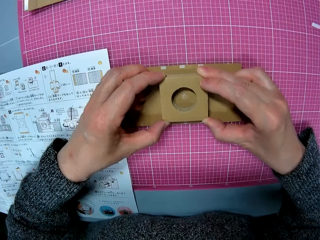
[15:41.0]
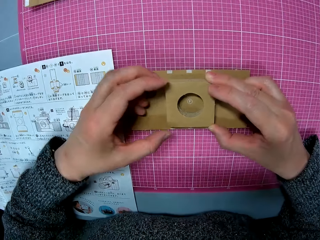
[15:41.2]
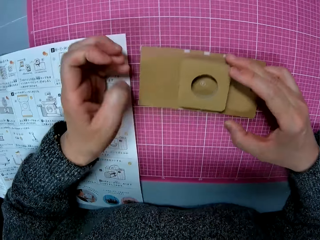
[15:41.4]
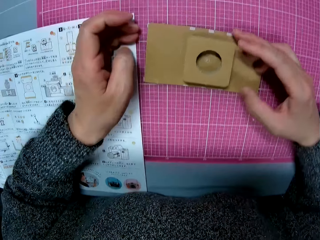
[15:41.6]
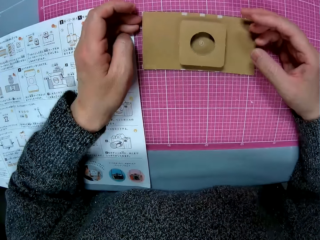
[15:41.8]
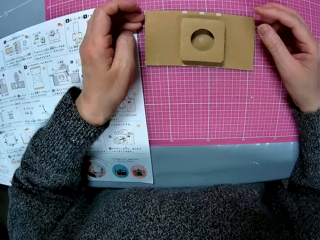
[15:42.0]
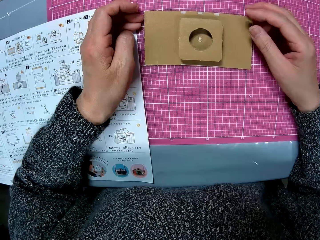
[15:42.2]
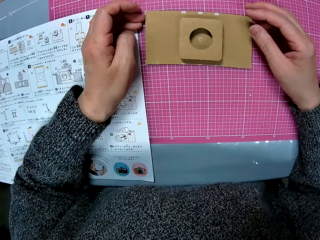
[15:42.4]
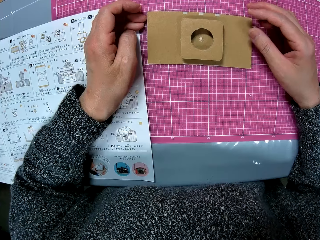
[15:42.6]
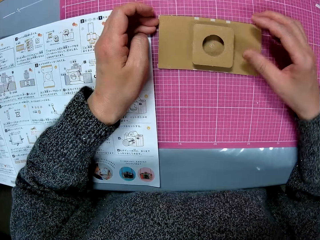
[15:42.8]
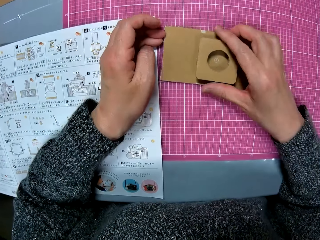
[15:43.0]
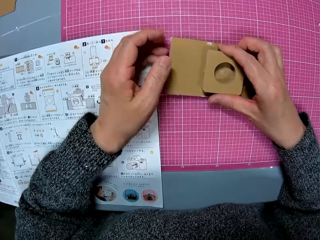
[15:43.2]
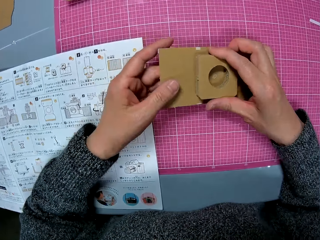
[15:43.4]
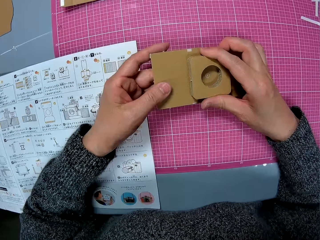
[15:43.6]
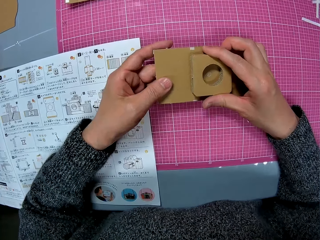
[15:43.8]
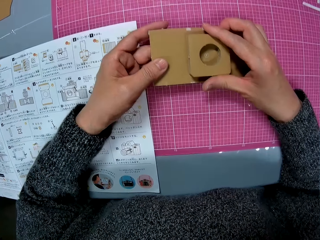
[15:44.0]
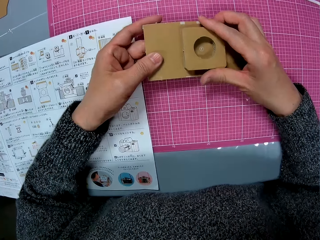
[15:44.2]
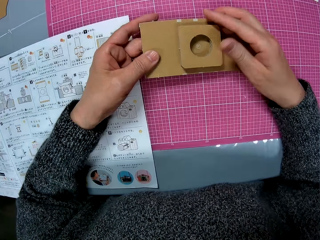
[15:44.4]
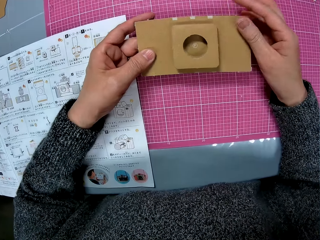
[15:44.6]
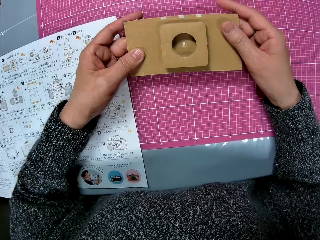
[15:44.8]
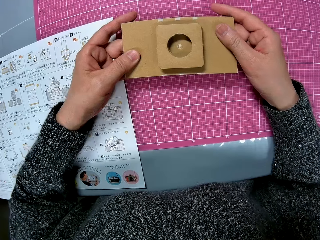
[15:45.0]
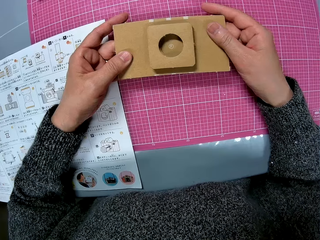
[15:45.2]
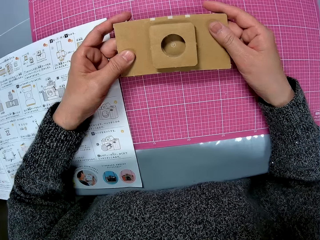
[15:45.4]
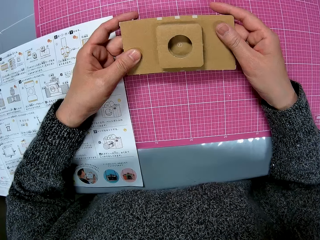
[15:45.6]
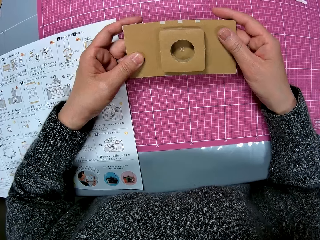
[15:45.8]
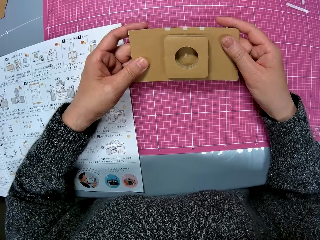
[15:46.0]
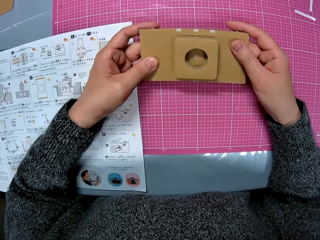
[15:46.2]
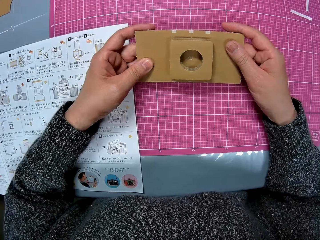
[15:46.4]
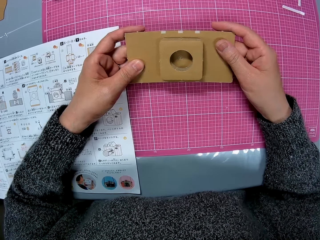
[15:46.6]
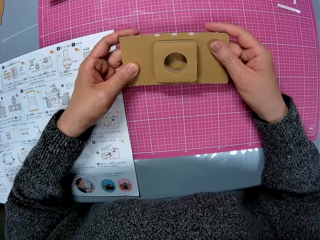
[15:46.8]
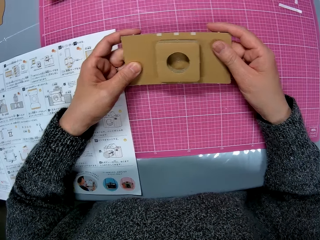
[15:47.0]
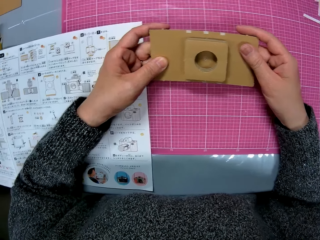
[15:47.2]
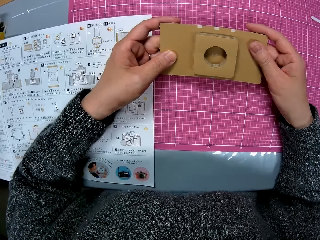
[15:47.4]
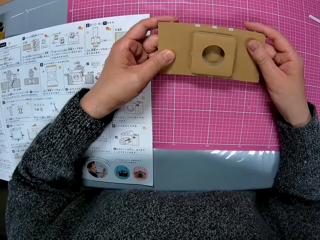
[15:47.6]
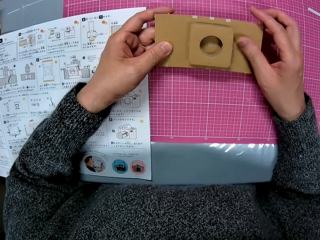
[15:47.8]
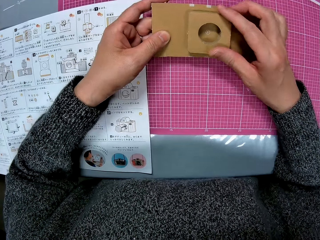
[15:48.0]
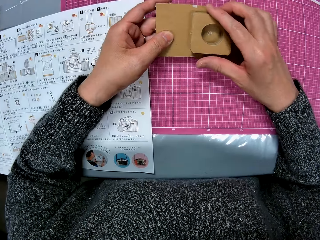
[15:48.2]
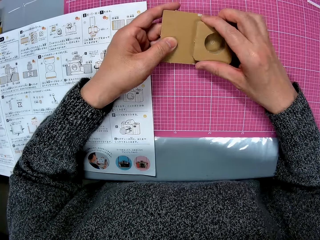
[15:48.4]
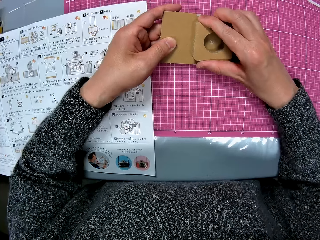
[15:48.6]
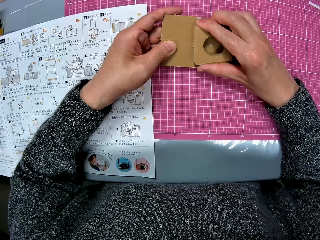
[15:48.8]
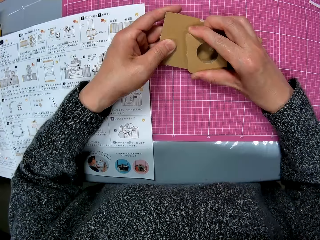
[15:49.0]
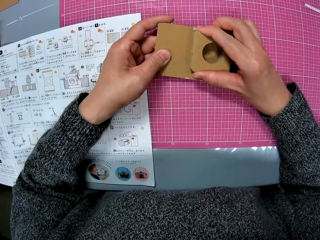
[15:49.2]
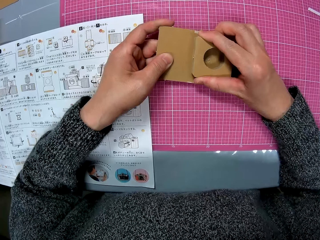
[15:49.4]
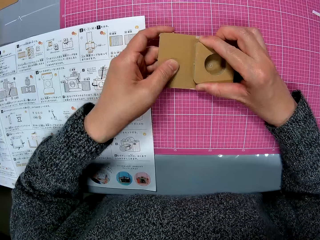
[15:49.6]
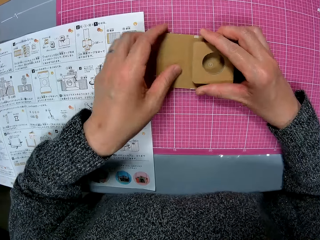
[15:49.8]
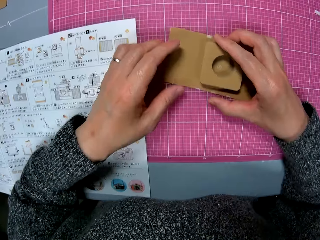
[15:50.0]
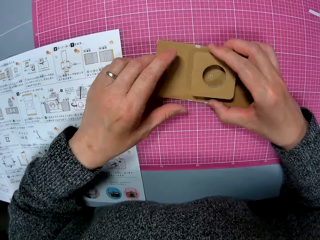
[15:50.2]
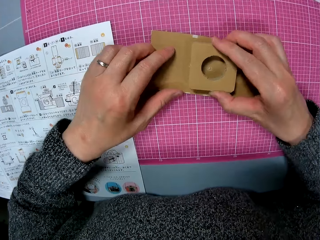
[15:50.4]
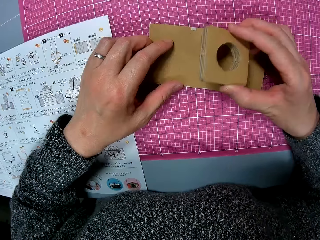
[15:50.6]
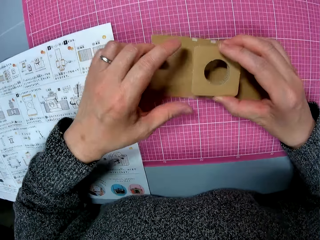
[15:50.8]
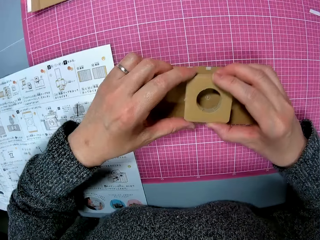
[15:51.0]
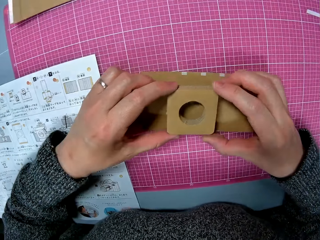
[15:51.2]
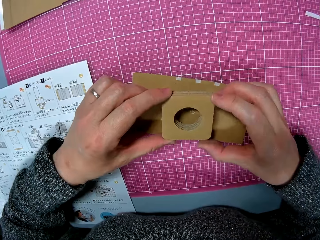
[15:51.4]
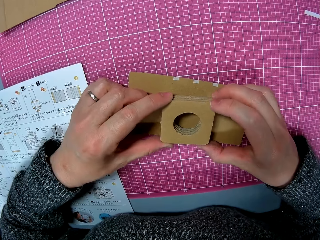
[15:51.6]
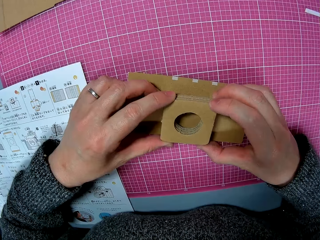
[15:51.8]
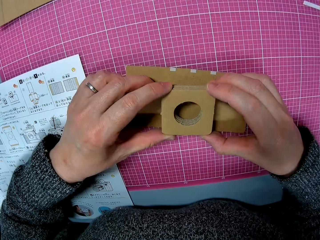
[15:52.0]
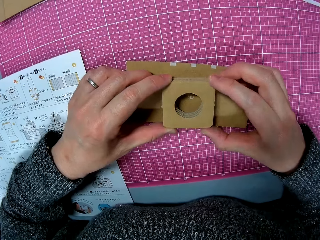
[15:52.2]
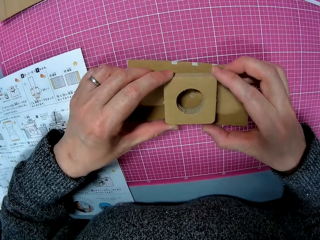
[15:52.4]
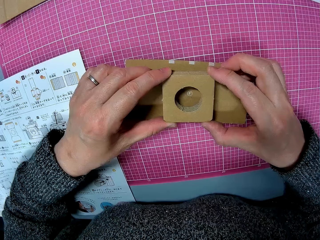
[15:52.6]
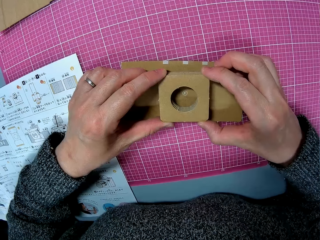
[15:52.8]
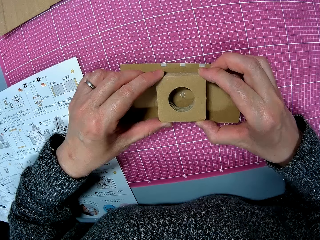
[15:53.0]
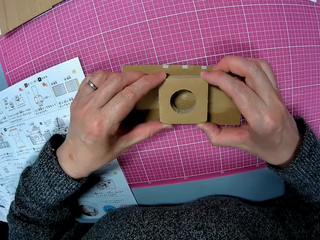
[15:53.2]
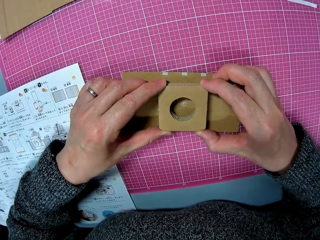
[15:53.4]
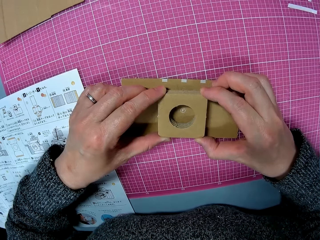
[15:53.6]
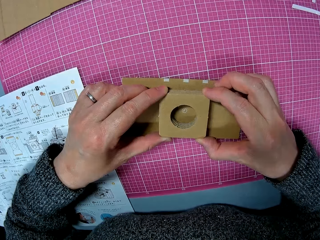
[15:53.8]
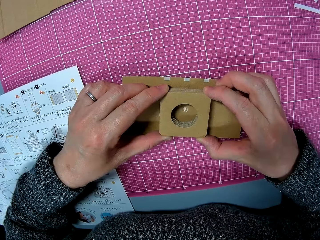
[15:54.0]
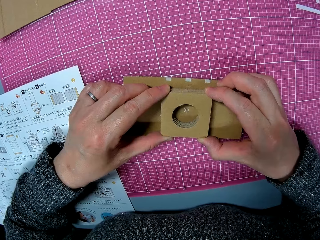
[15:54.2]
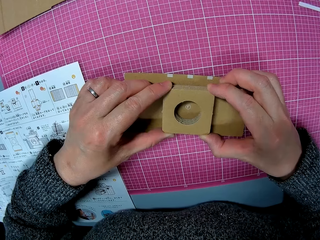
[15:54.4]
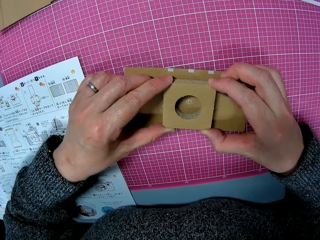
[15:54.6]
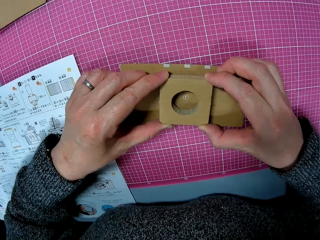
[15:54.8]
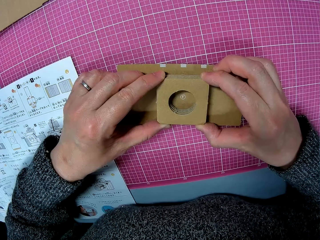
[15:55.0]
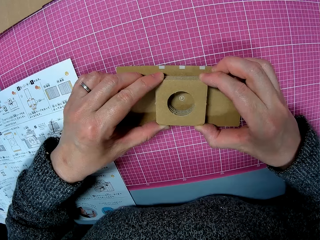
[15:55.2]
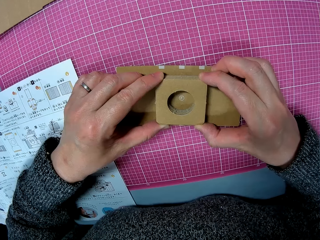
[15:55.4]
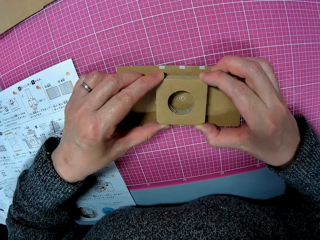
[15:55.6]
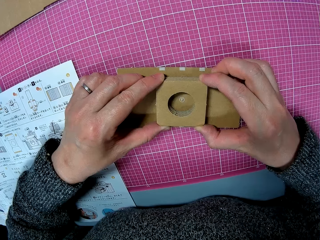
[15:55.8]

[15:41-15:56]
The camera wearer removes her hands from the assembled cardboard model. She picks up the assembled cardboard model with her two hands. She moves the hand. She looks at the model. She removes the model from the paperboard or cardboard paper. She dismantles the head of the model with her right hand. She sets the cardboard model piece on the cardboard paper on the table.

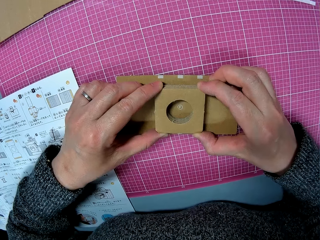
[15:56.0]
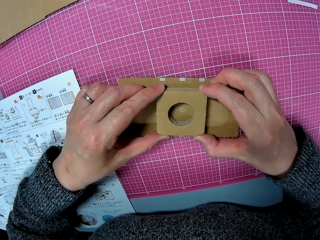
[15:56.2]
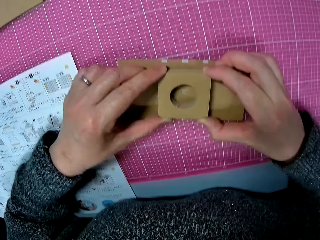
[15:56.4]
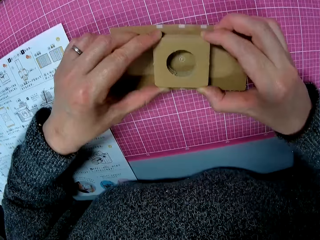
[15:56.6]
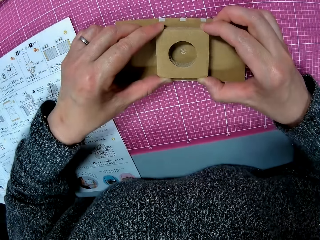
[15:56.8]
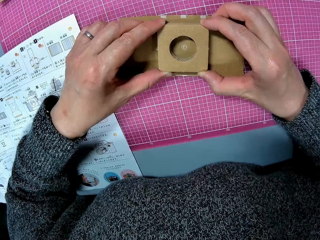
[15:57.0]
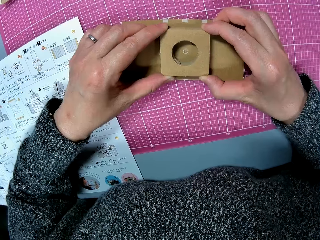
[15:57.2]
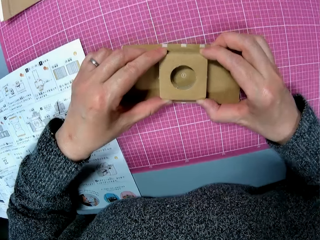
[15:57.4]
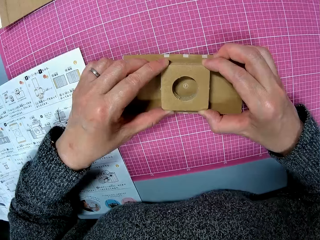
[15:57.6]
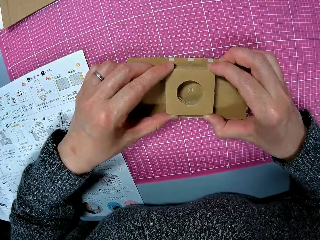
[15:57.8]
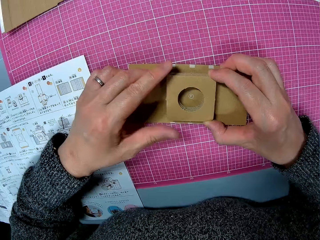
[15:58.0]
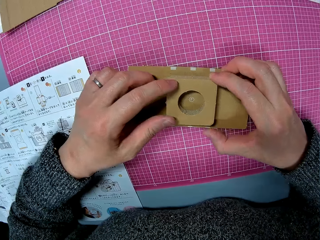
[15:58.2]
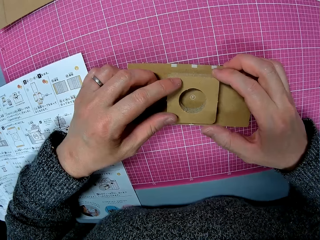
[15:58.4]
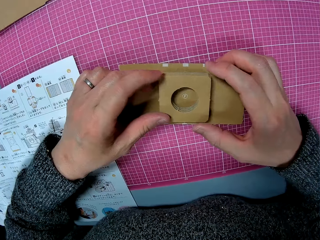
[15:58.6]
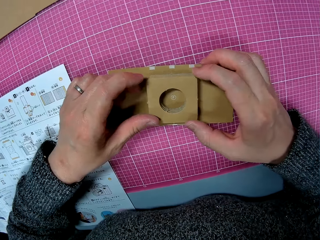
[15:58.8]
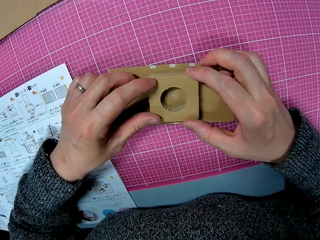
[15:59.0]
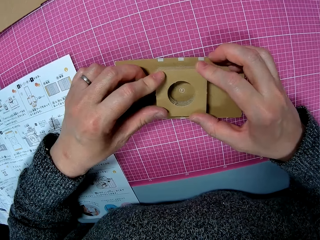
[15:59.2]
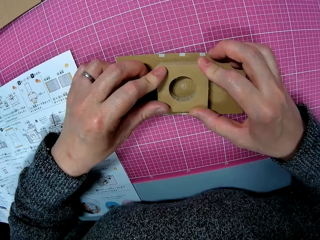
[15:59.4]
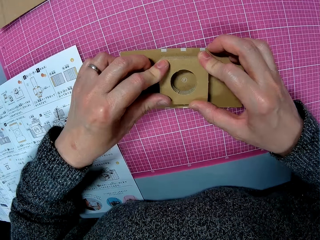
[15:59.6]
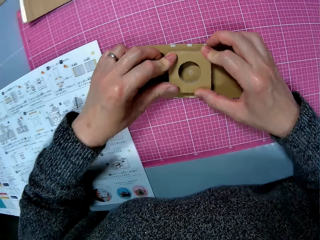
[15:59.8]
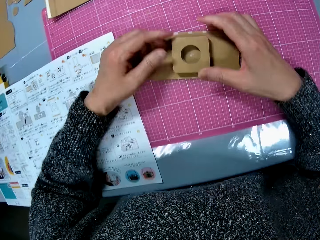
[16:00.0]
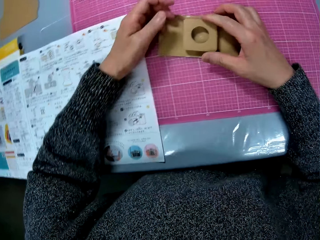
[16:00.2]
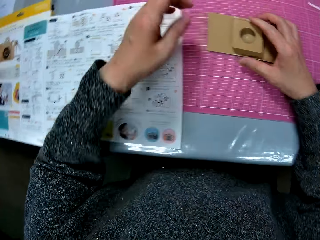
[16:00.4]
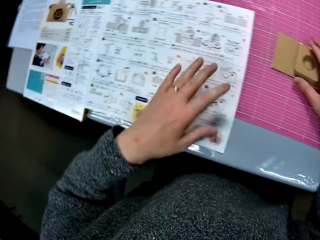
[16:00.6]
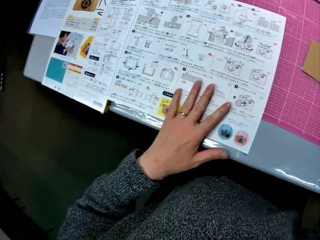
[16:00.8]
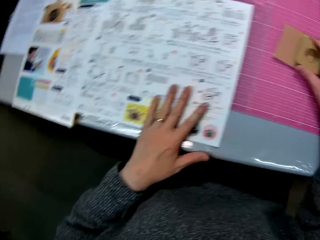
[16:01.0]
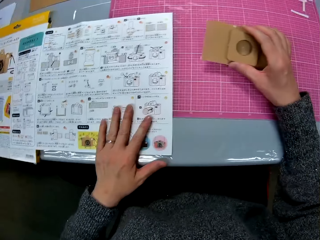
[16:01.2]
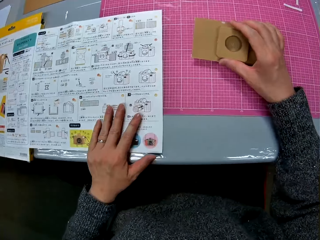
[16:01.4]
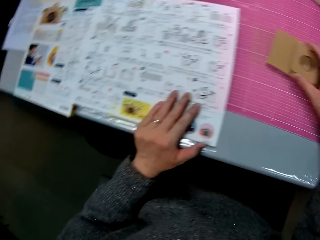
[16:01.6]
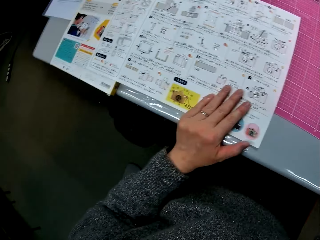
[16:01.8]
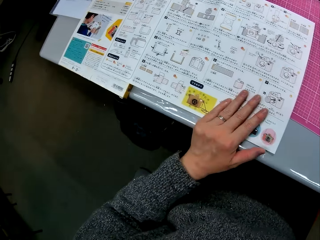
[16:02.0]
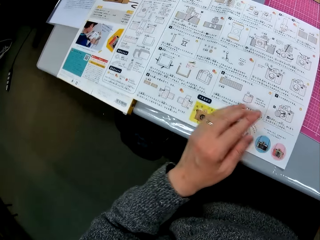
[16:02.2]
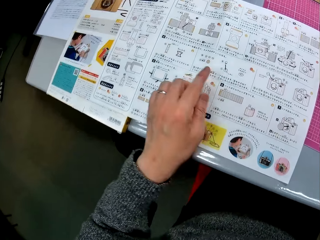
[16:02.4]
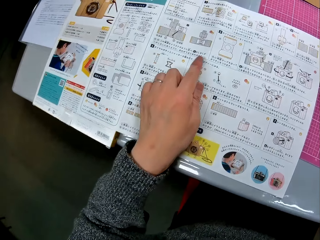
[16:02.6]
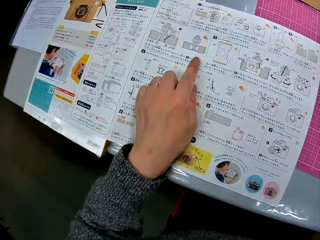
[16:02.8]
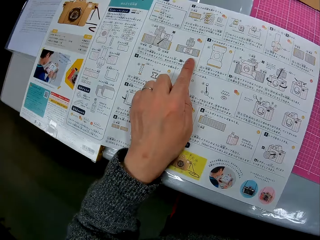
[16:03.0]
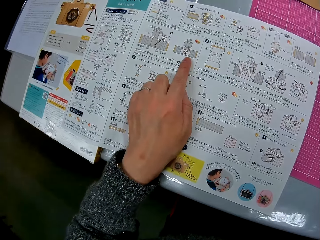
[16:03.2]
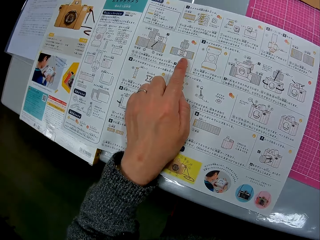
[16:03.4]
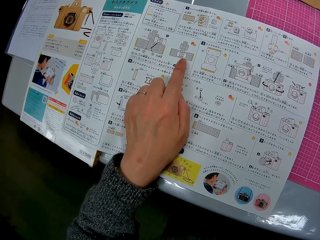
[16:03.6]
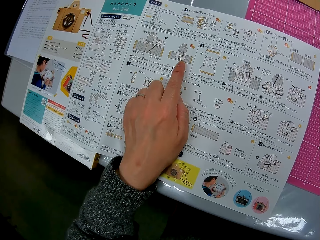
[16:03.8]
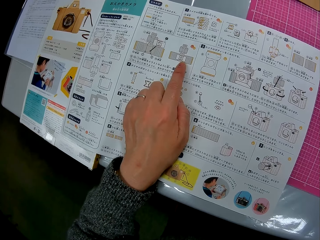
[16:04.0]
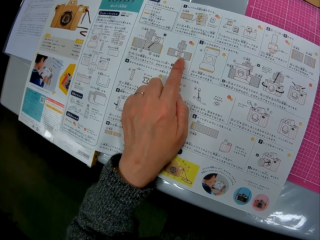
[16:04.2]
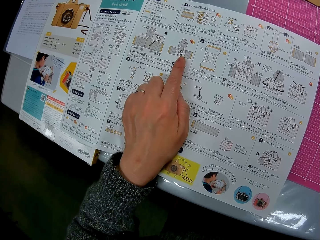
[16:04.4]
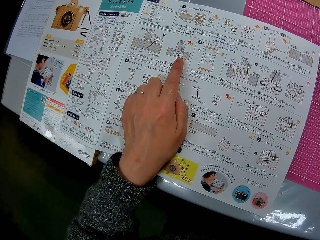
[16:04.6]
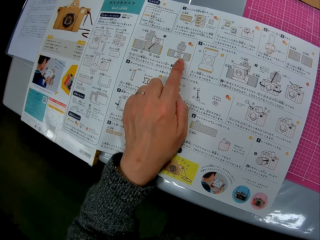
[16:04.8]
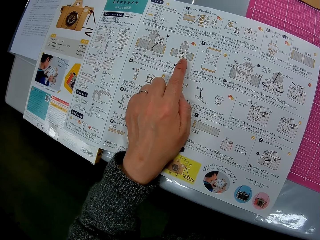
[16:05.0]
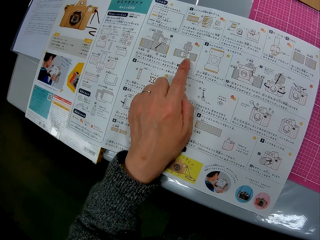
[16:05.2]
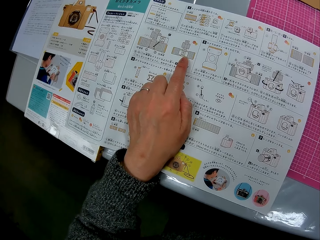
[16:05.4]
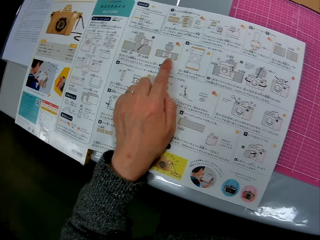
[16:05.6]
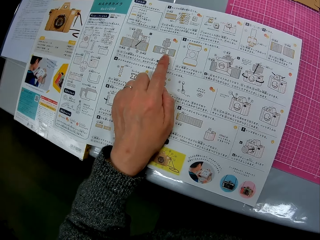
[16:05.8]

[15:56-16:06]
The camera wearer looks at the manual or book. She places her left hand on the book on the table. She turns to look at the cardboard model in her right hand. She turns to the book on the table. She places her left index finger on the book on the table.
